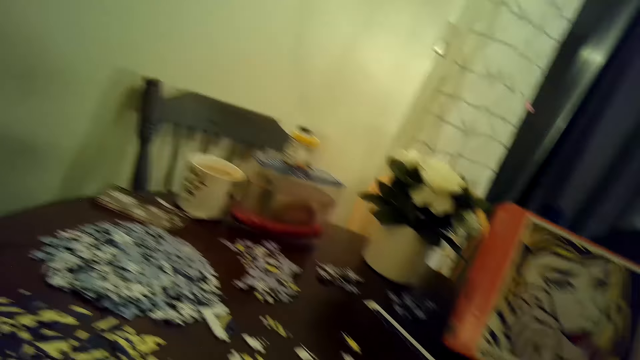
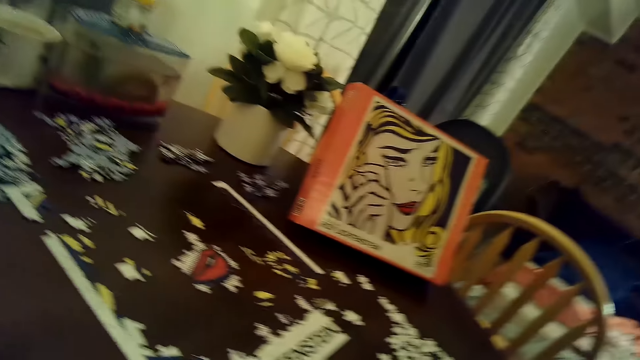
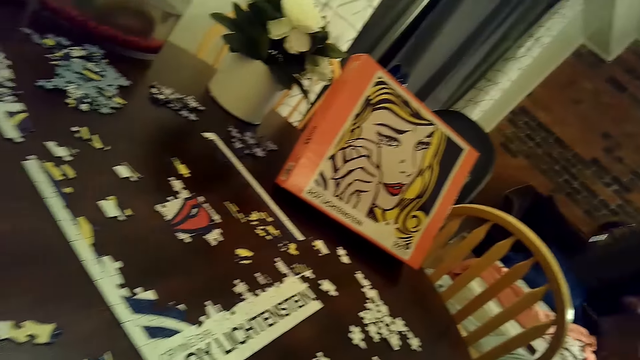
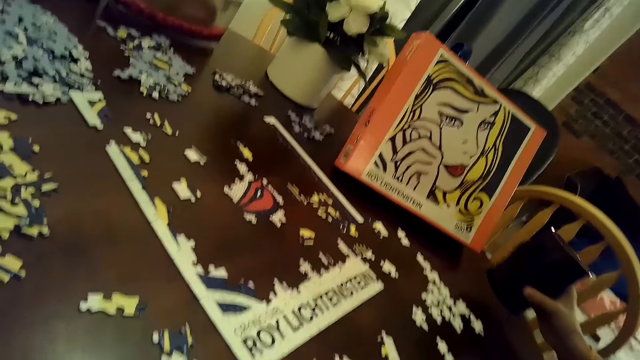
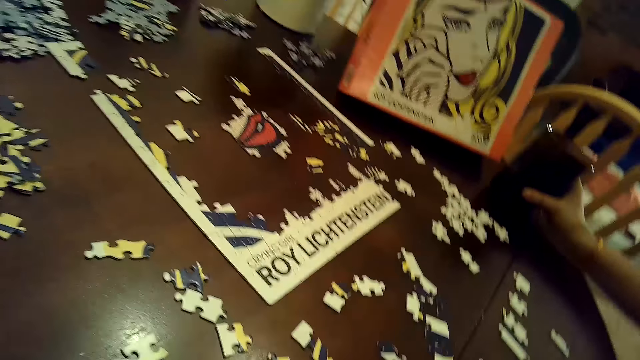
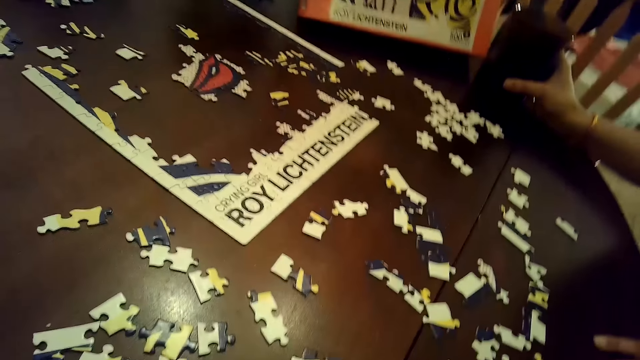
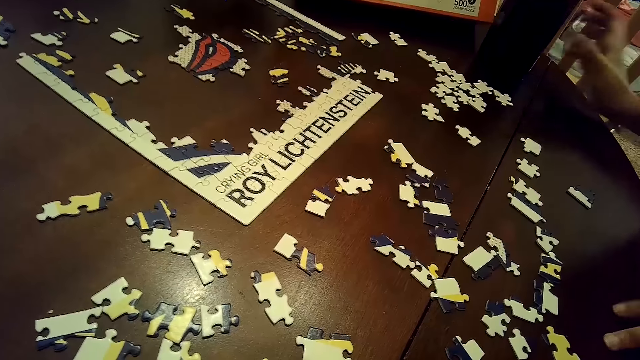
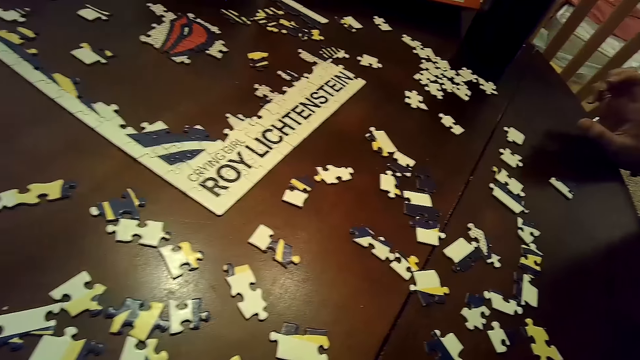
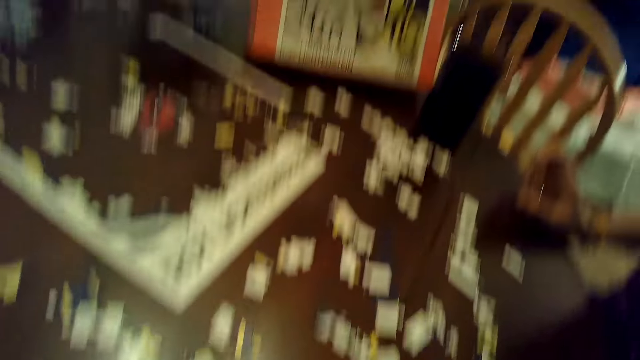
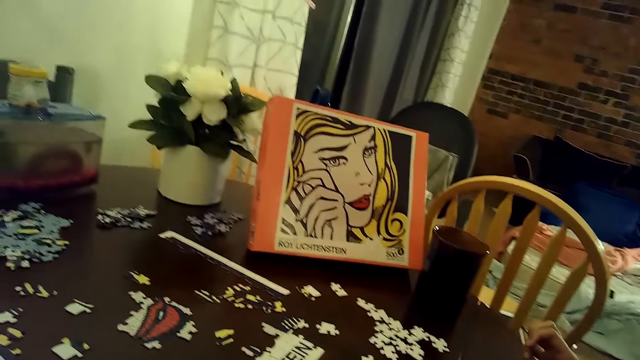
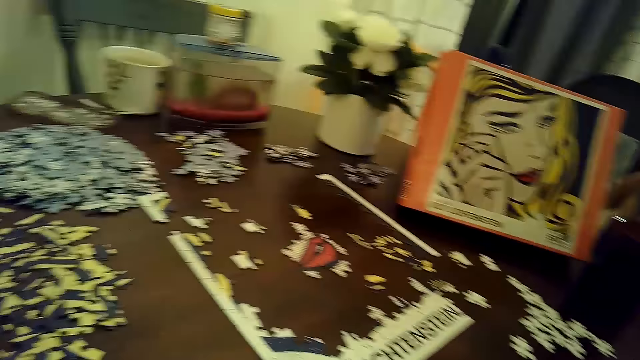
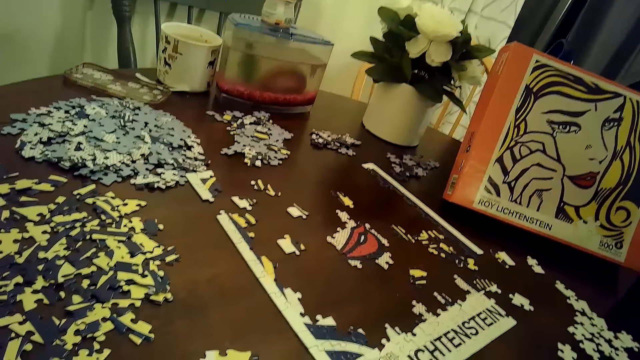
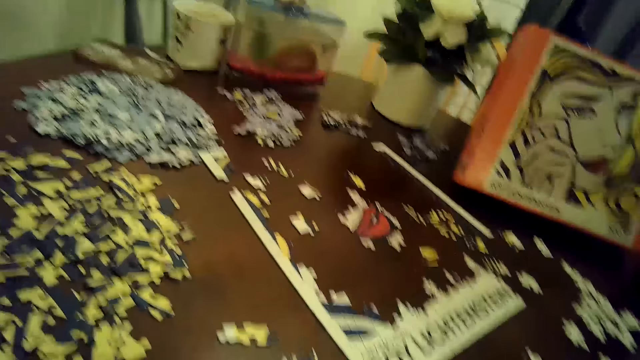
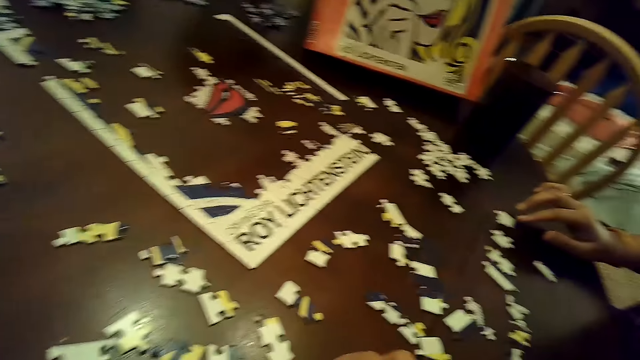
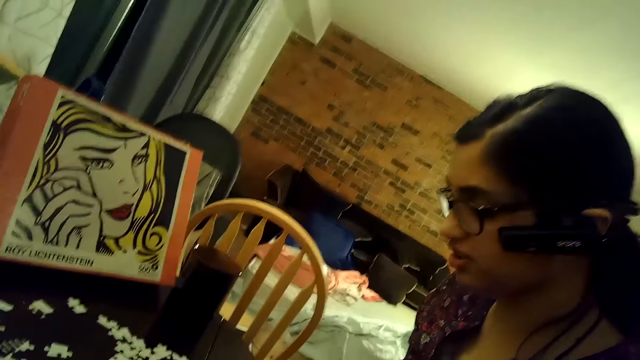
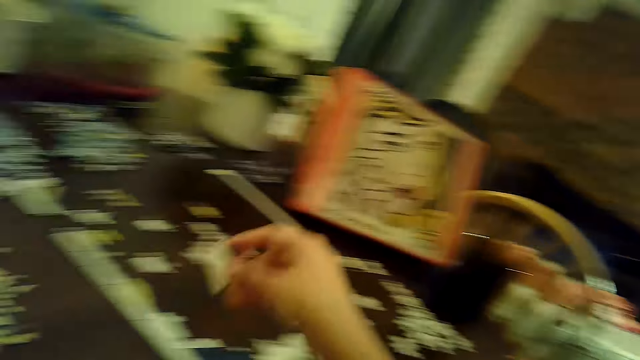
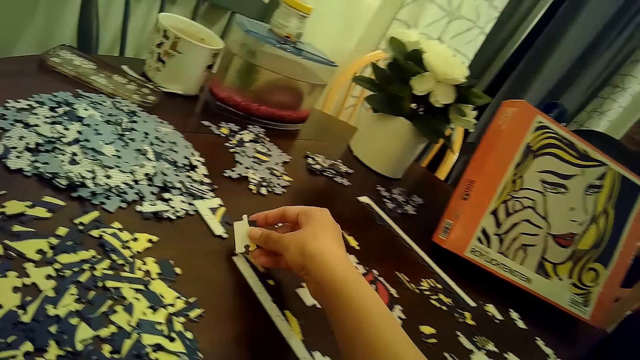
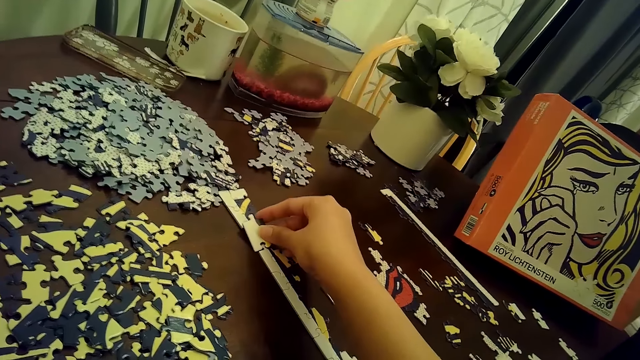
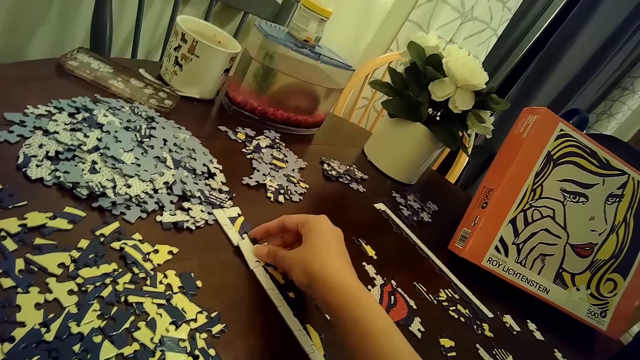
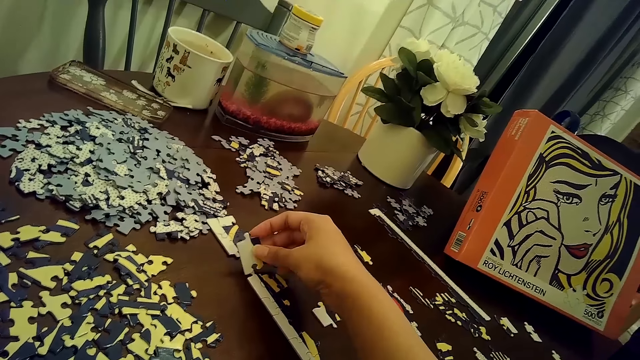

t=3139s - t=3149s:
The woman places a mug of coffee on the table with her right hand. The camera wearer puts a card on the puzzle.

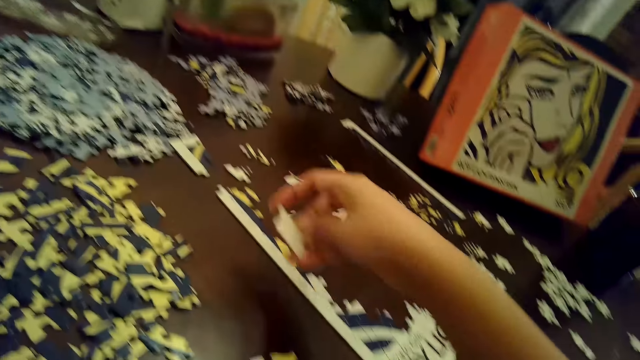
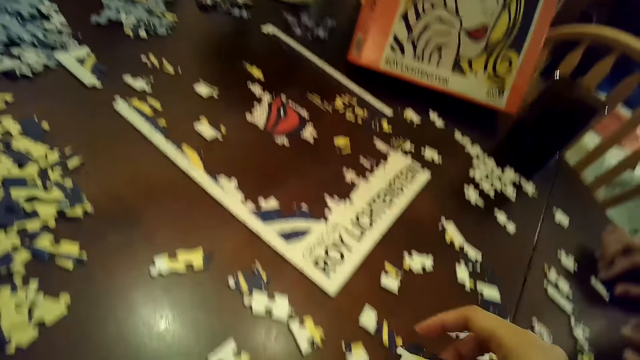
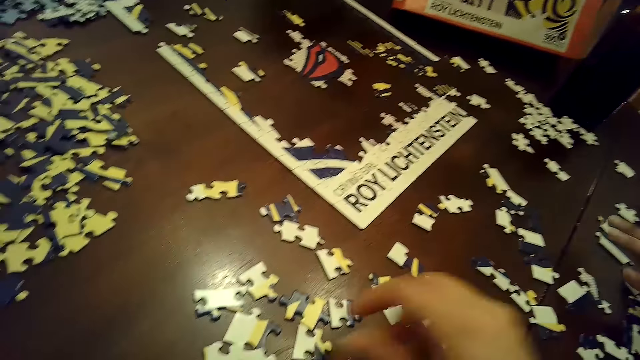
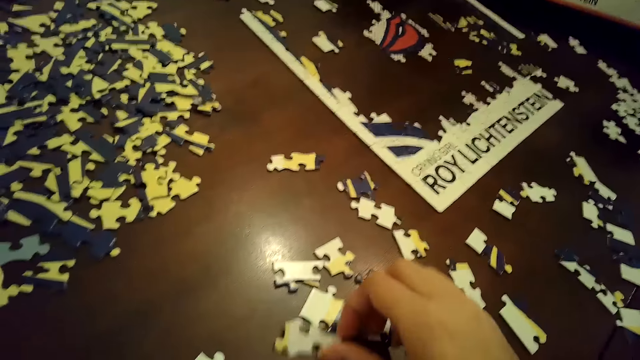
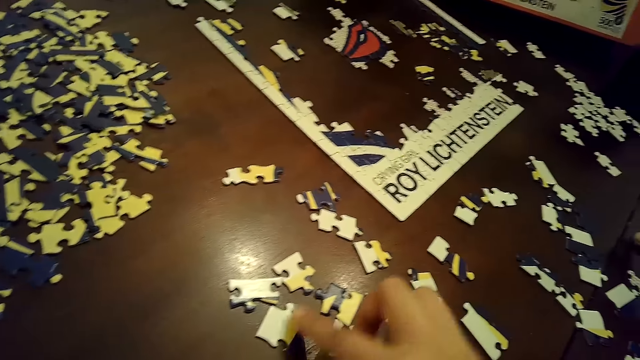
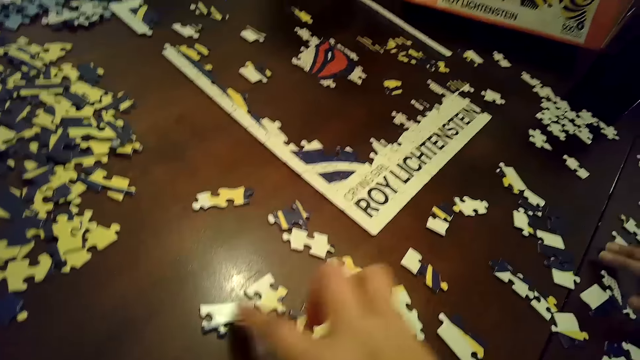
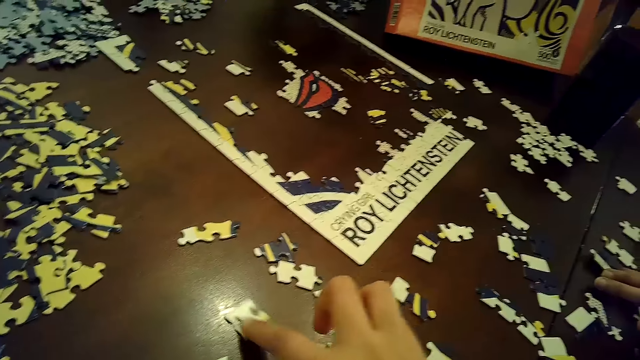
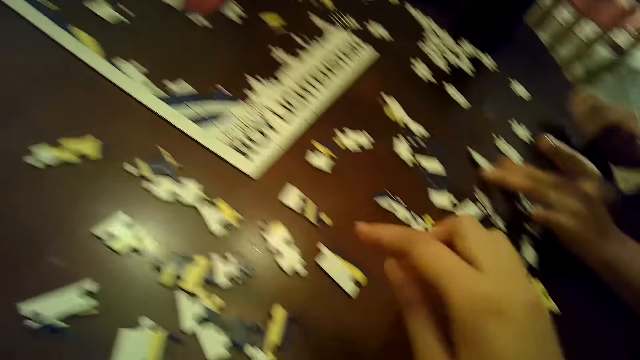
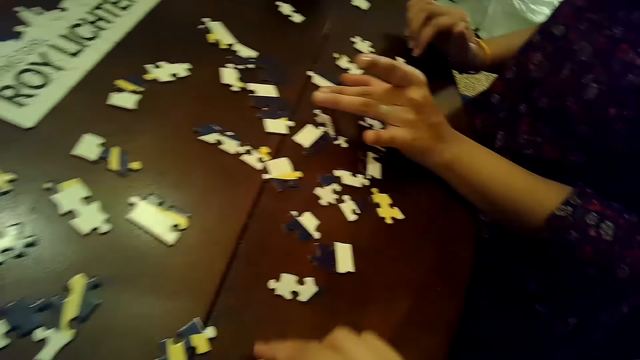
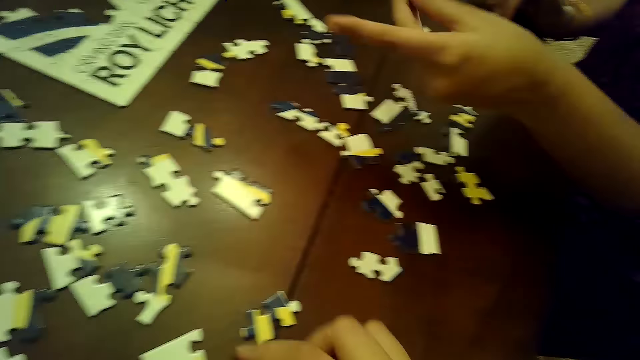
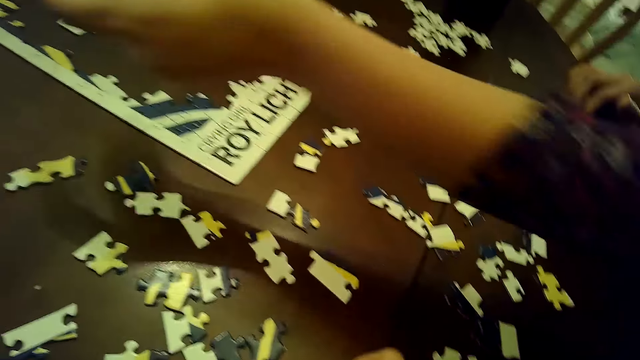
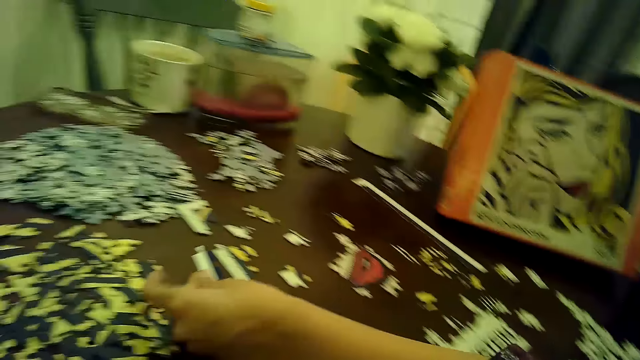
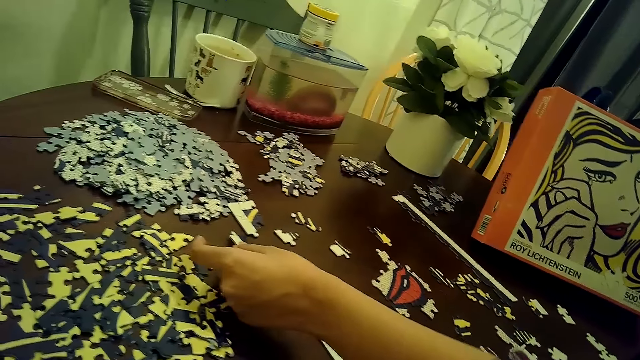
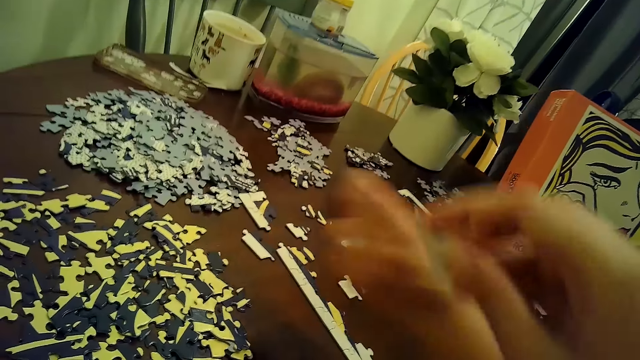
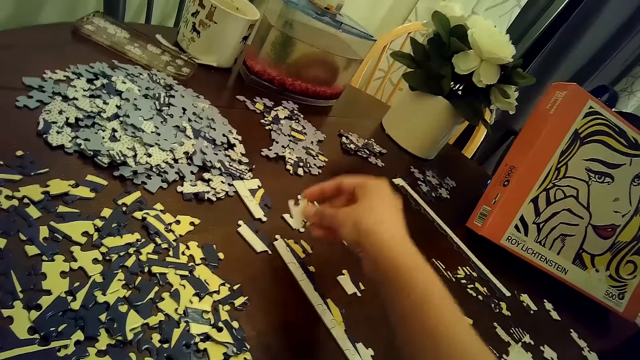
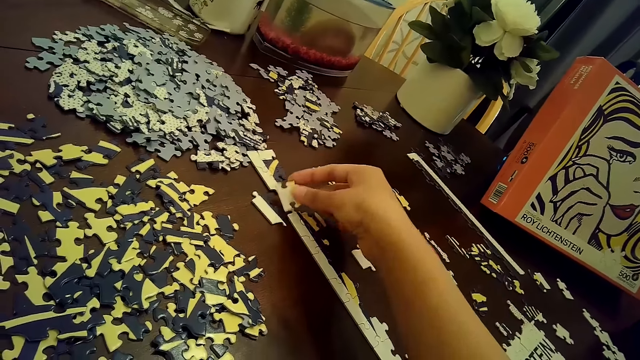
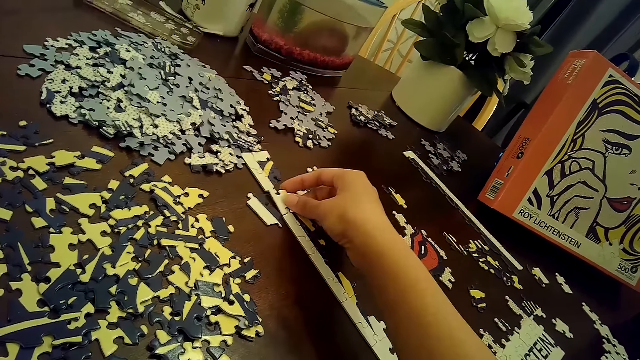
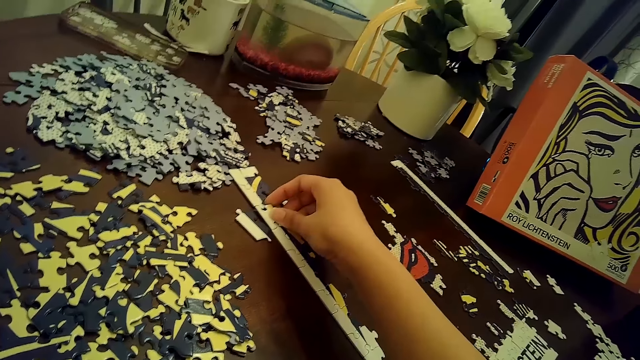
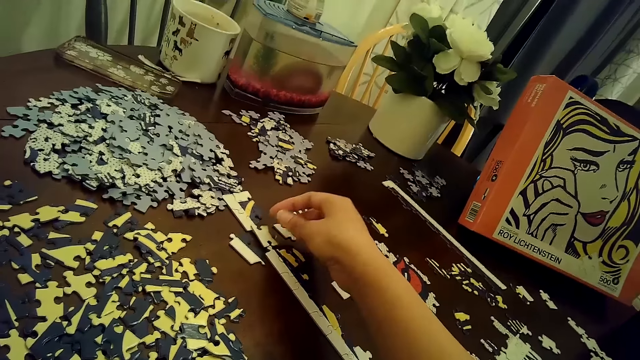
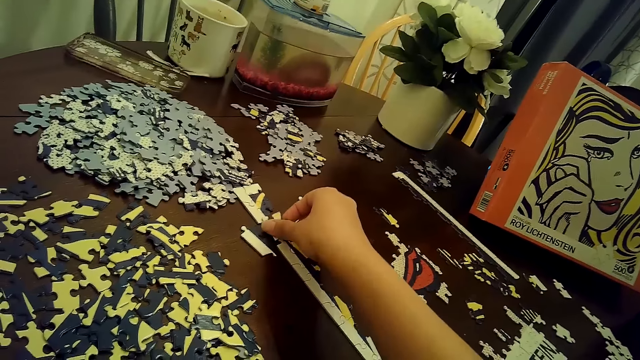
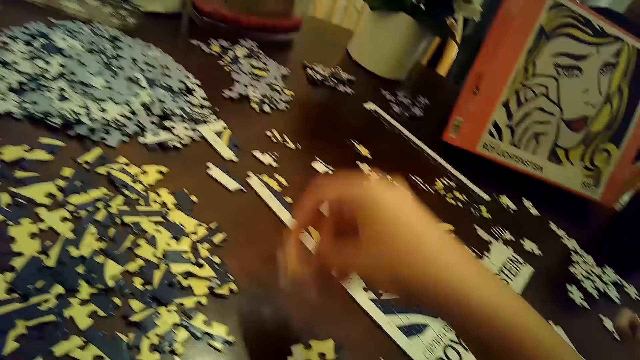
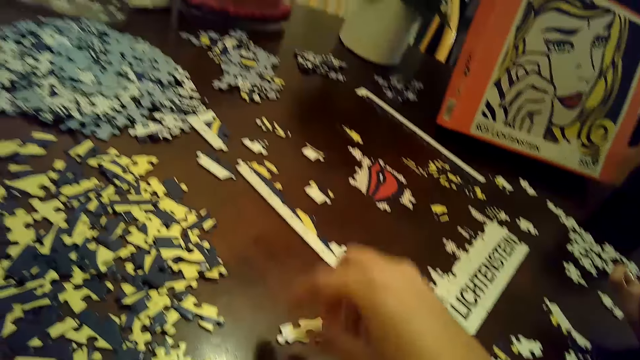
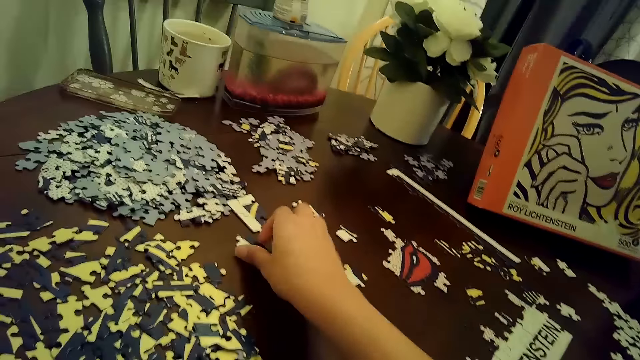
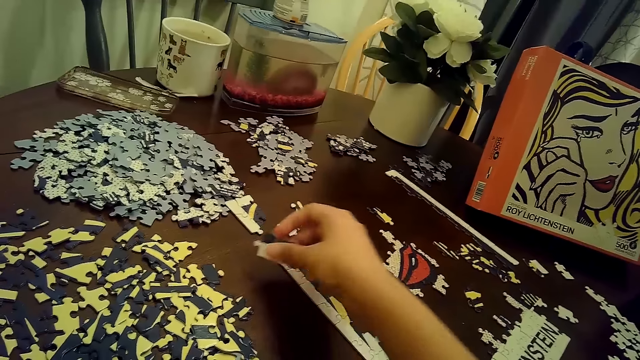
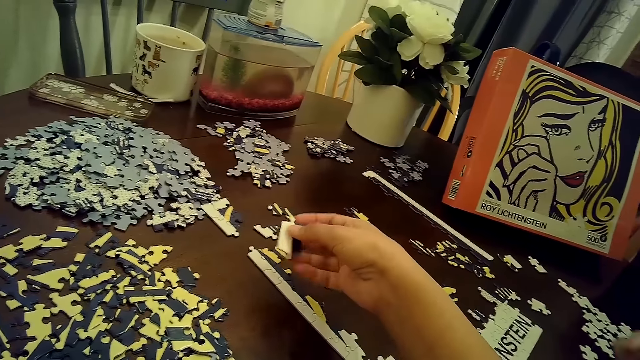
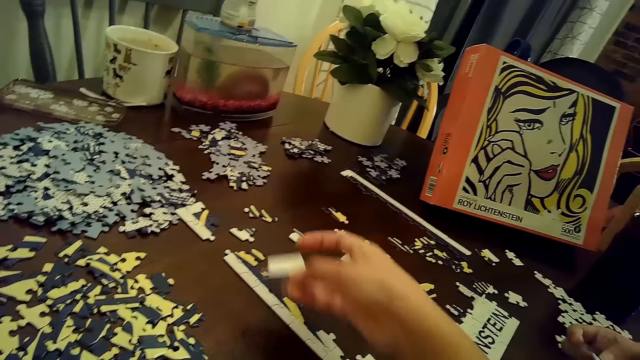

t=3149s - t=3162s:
The camera wearer removes a puzzle piece or card from the puzzle with her right hand. She places the puzzle piece on the table with her right hand. She moves a puzzle piece with her right hand. She moves a puzzle piece with her right hand again. She arranges cards on the table. She moves a puzzle piece with her right hand. A woman moves puzzle pieces with her left hand. The camera wearer moves a puzzle piece with her right hand. The woman picks a puzzle piece from the table with her left hand. The woman puts a card on the puzzle. The woman places the puzzle piece on the table with her left hand. The camera wearer places the puzzle piece on the puzzle with her right hand. She picks the puzzle piece from the puzzle with her right hand, places the puzzle piece on the table with her right hand, and picks the puzzle piece from the table with her right hand.
